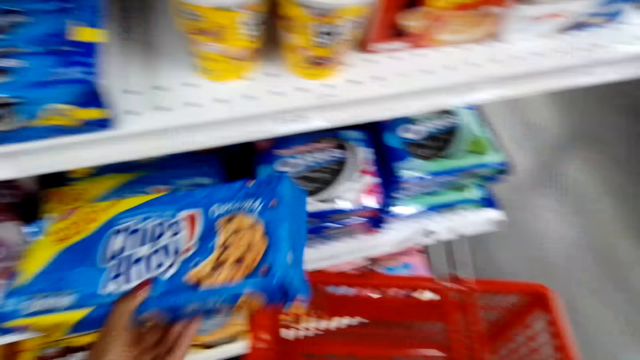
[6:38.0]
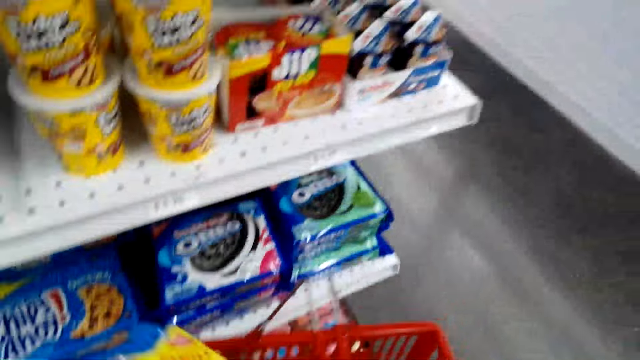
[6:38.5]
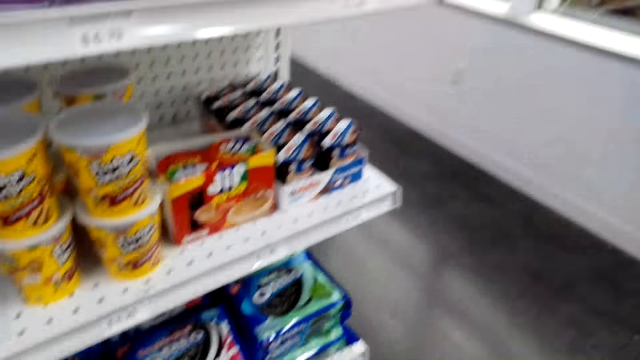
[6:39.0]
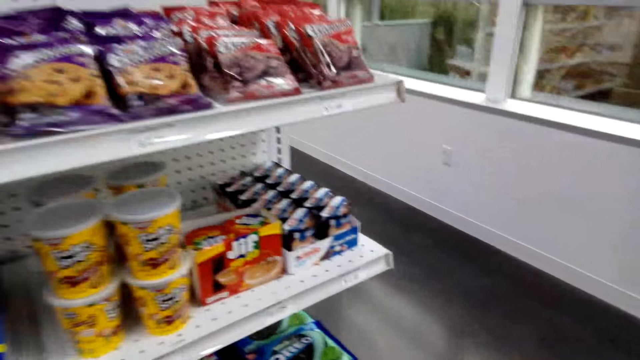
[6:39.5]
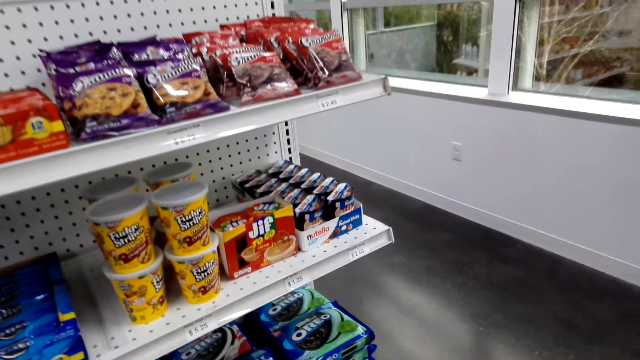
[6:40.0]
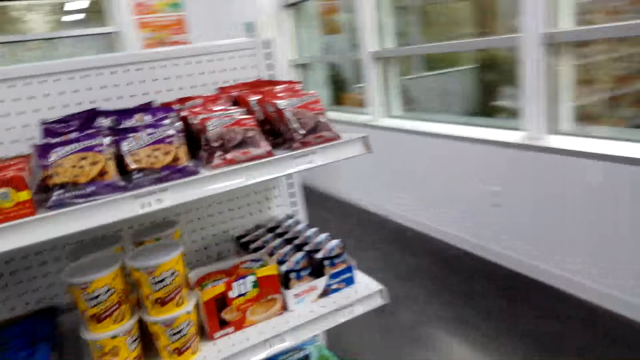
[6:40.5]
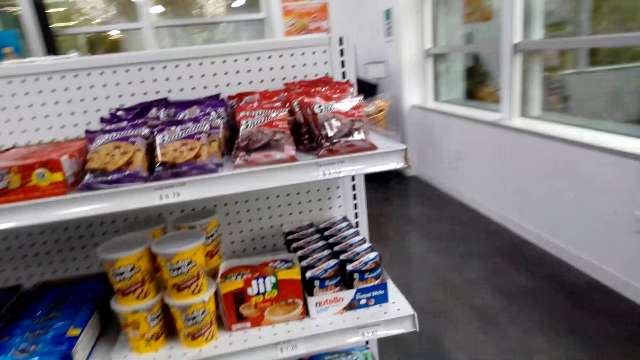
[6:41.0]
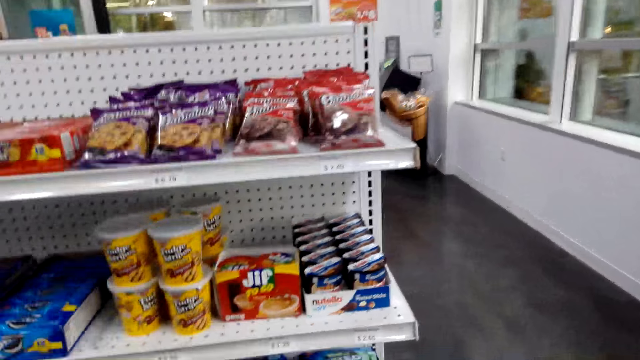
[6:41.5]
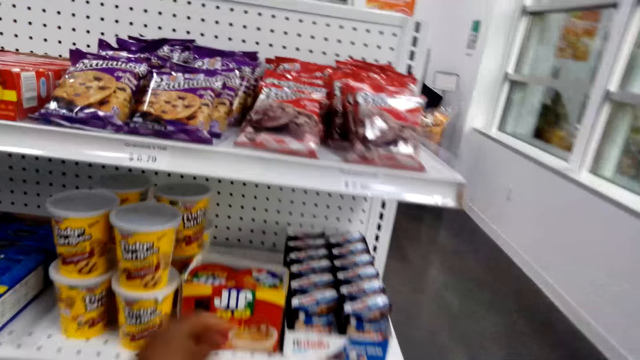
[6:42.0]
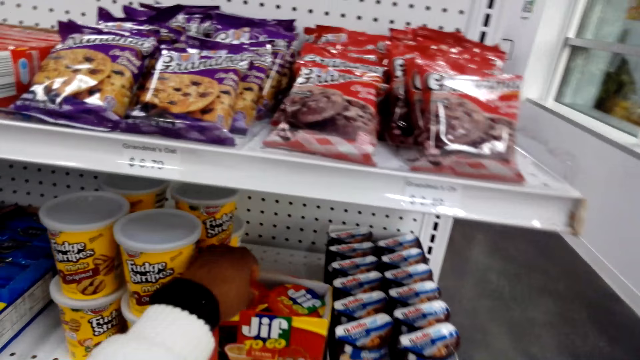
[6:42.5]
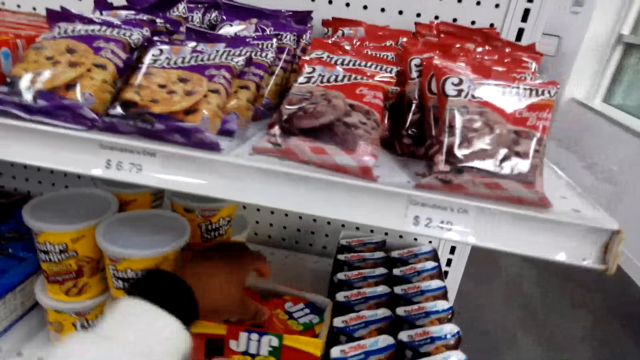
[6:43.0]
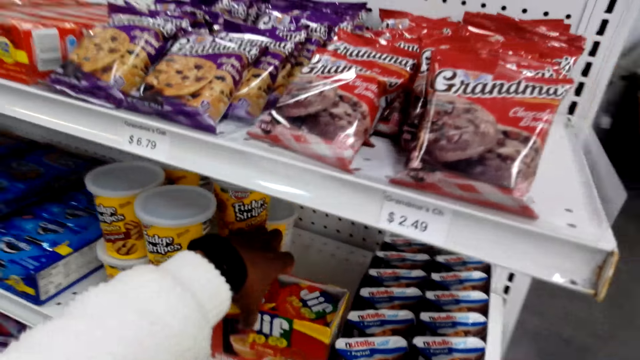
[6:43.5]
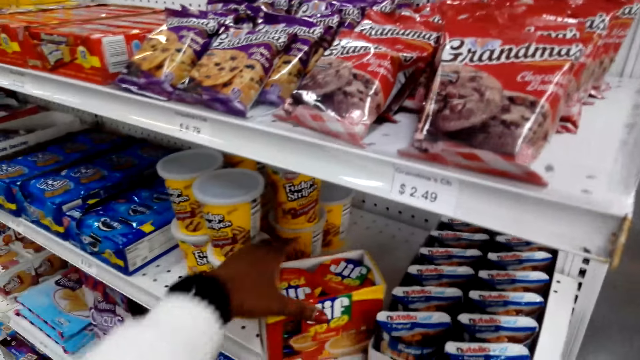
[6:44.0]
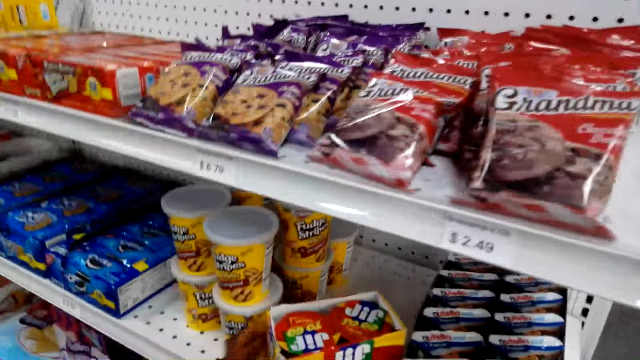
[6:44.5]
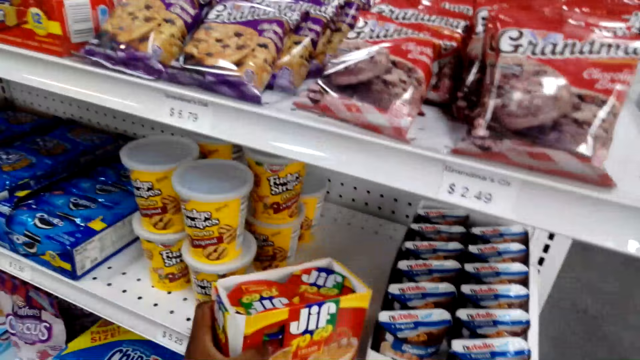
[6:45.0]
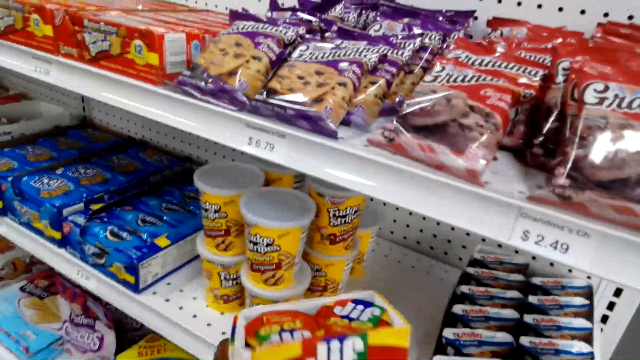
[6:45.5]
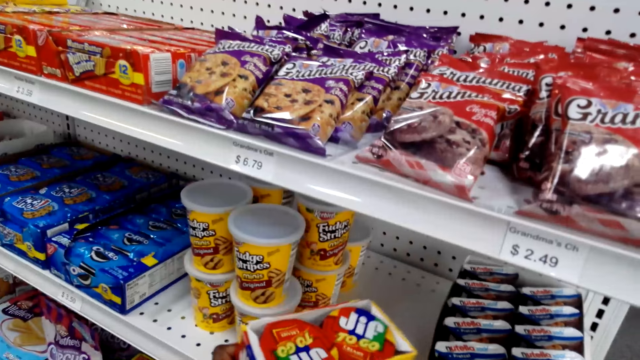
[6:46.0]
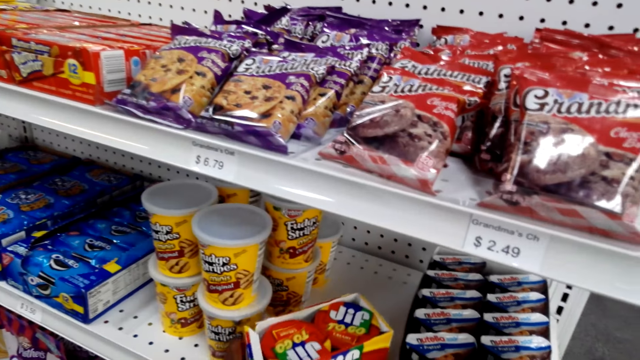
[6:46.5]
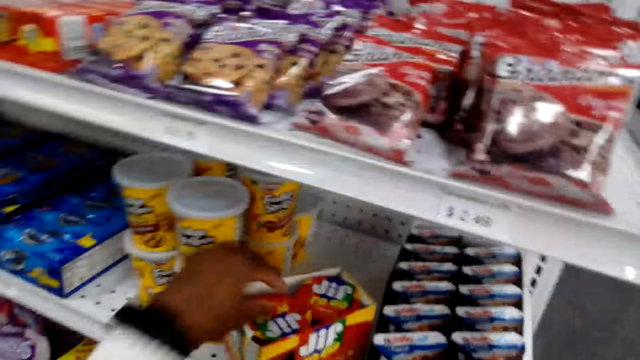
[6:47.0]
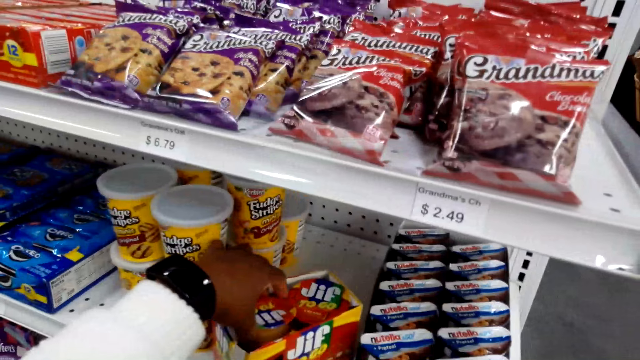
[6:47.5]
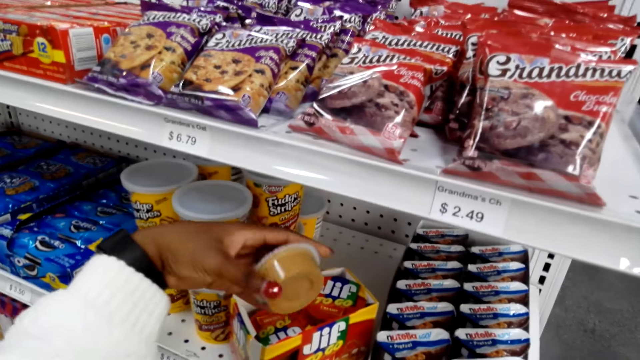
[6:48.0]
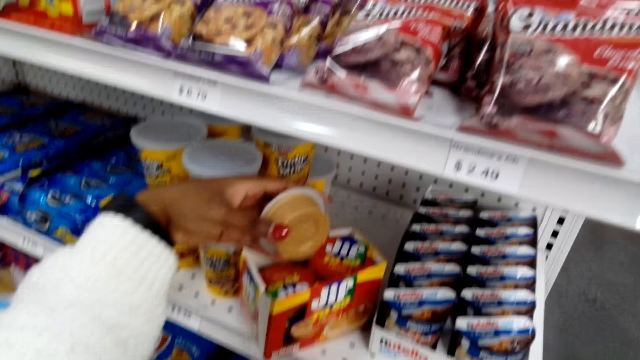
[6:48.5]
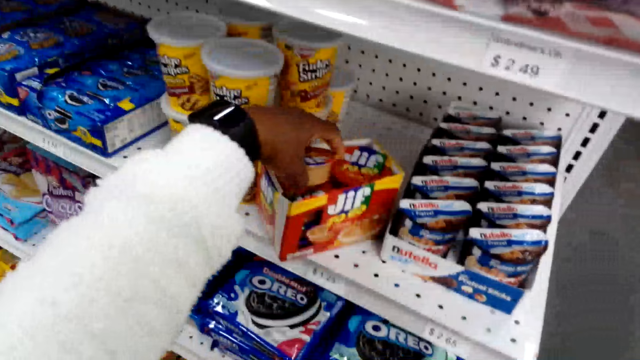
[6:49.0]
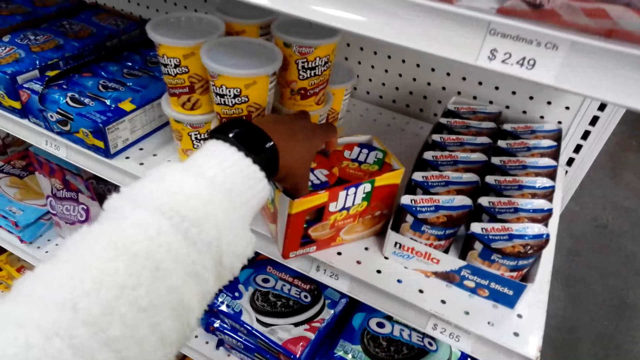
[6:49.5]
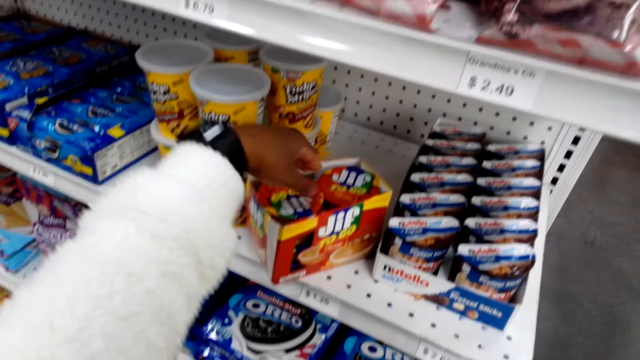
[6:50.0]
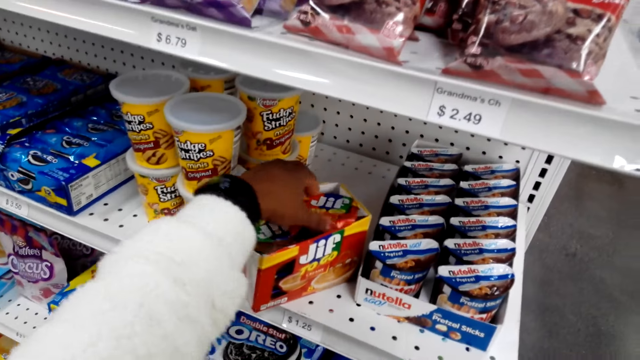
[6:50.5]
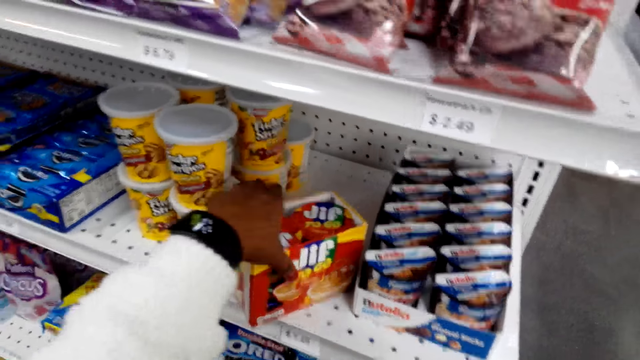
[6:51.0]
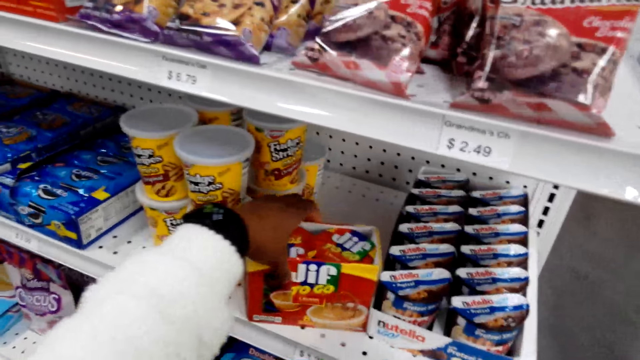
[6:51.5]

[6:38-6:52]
The camera wearer puts the packet of Chips Ahoy cookies in the basket. They touch a product on the shelf. They hold the product in the hand. They put the product on the shelf. They pick up a product. They look at the product. They return the product. They touch the product.

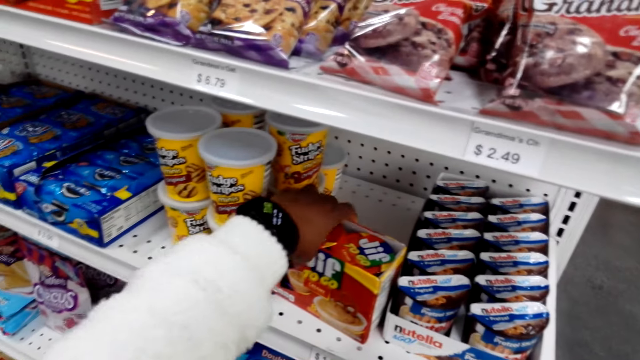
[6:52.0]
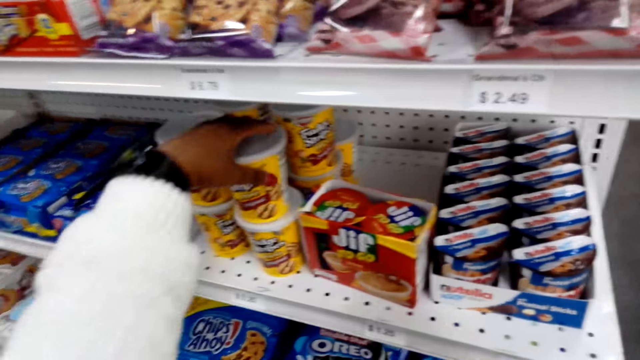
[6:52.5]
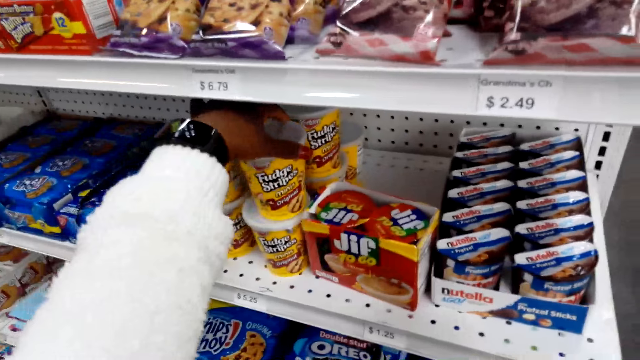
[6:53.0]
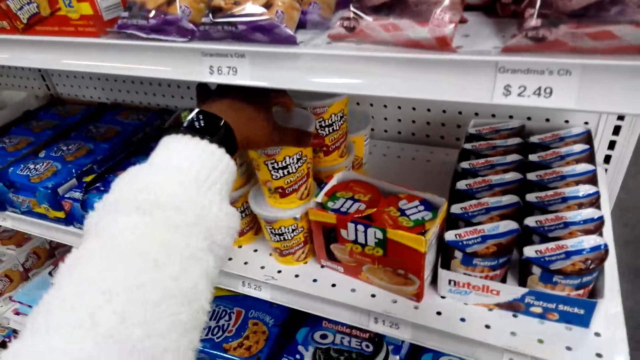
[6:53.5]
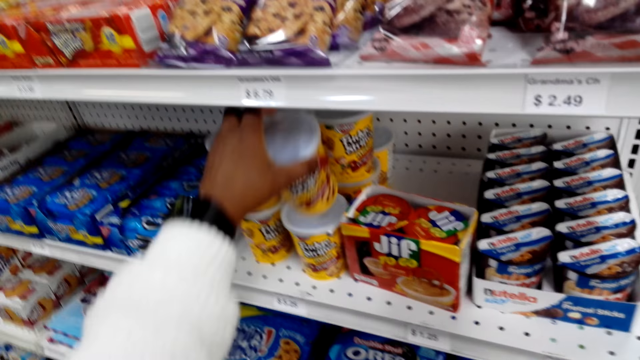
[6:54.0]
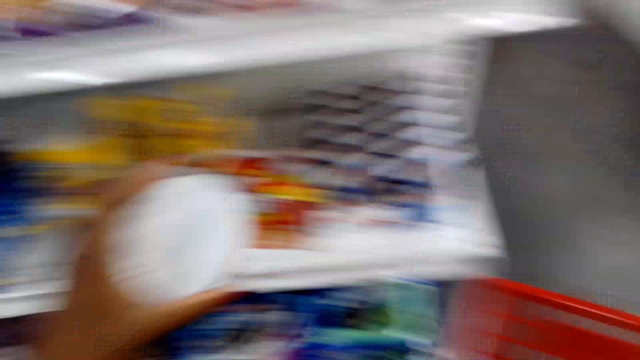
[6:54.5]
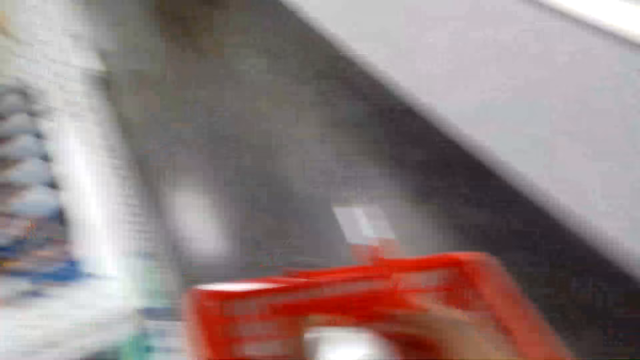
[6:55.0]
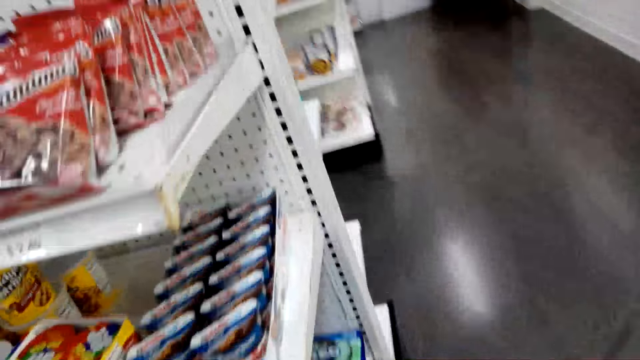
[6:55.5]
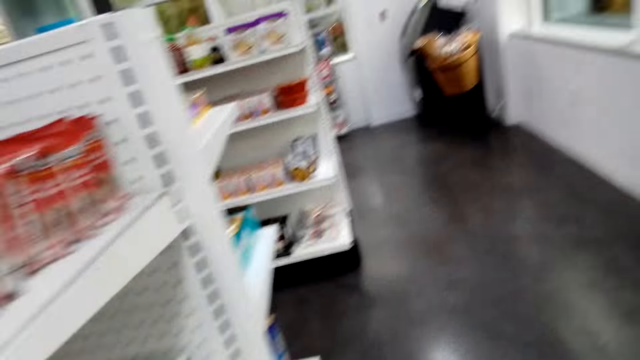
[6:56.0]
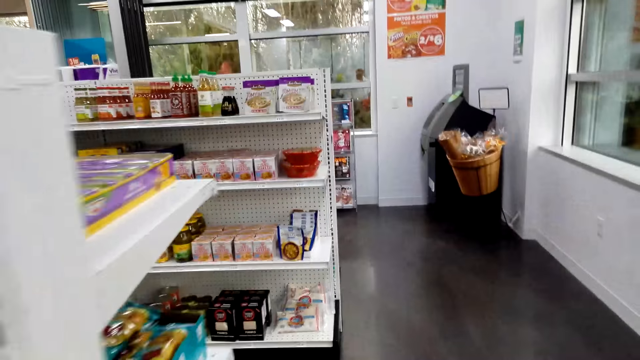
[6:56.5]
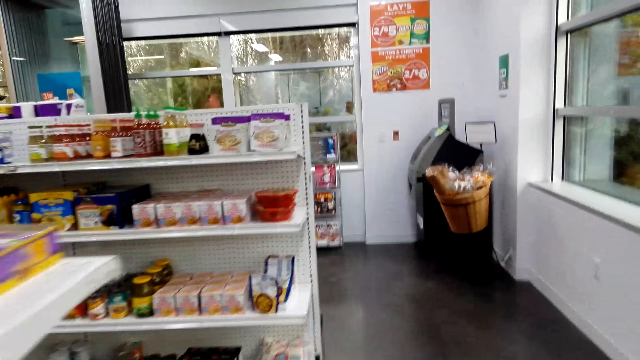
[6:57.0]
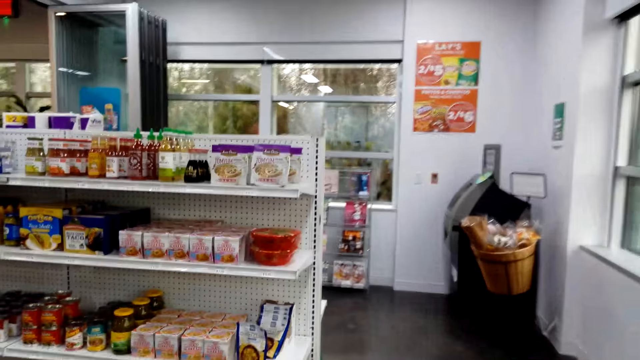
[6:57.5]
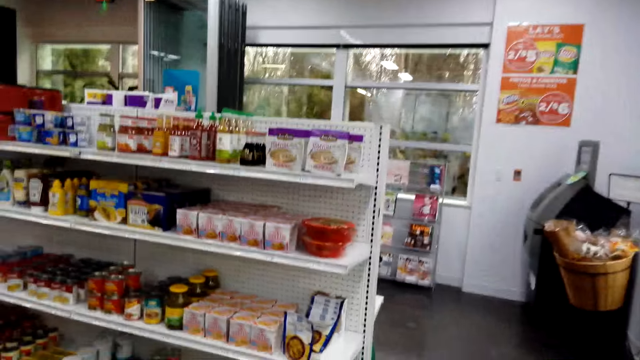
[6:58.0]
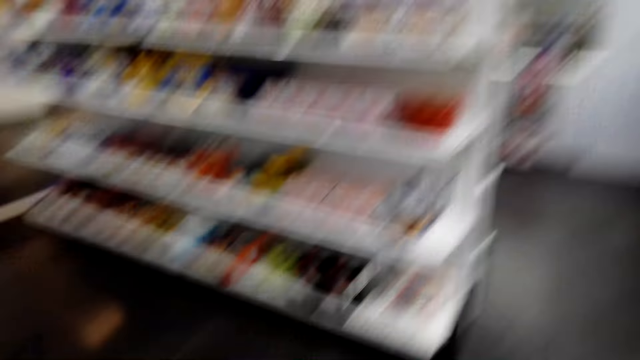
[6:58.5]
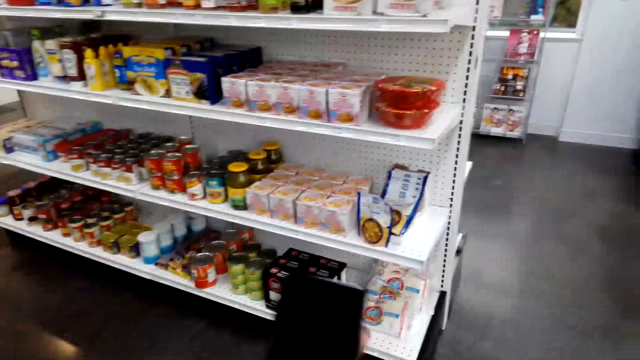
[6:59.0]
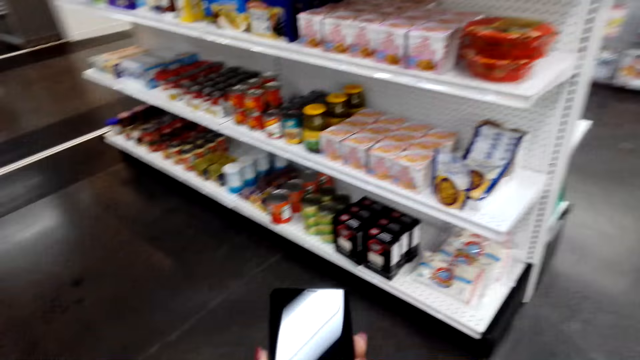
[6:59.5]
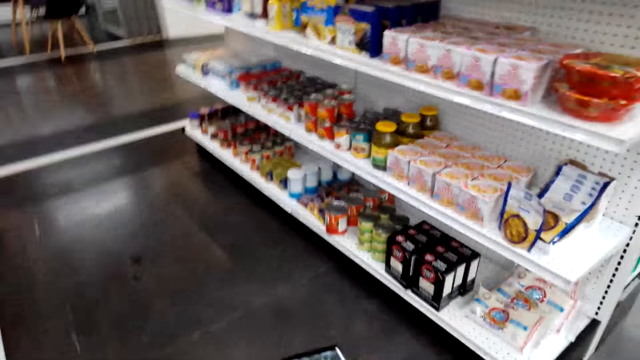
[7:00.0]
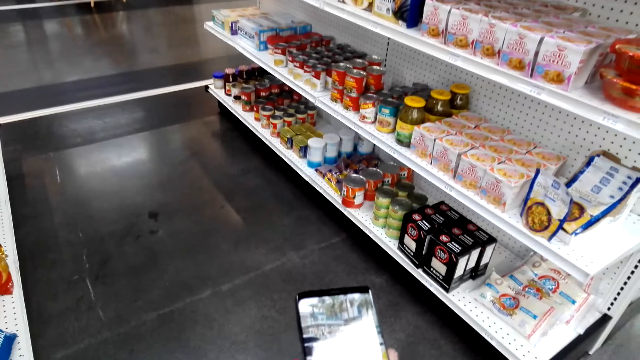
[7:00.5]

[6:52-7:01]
The camera wearer touches the Jif peanut butter. They pick the fudge cookie. They put the Fudge Stripes cookie in the shopping basket. They walk in the supermarket. They look at the products on the shelves. They look at the phone.
